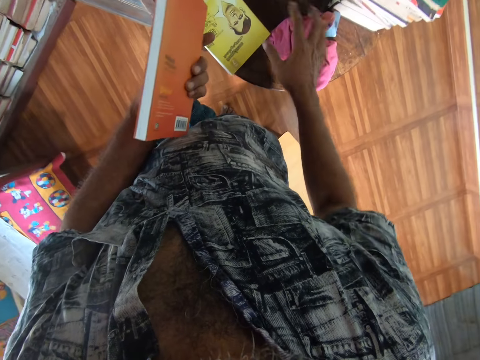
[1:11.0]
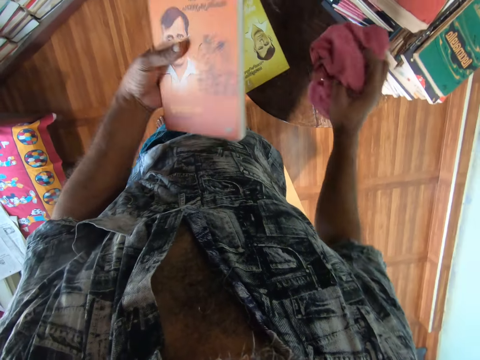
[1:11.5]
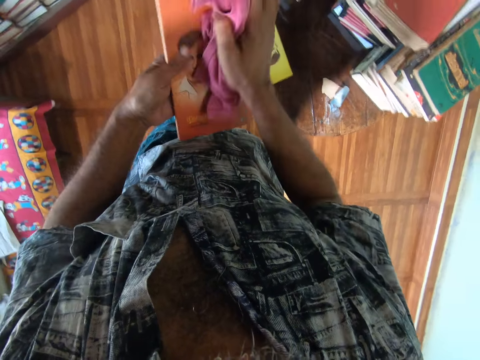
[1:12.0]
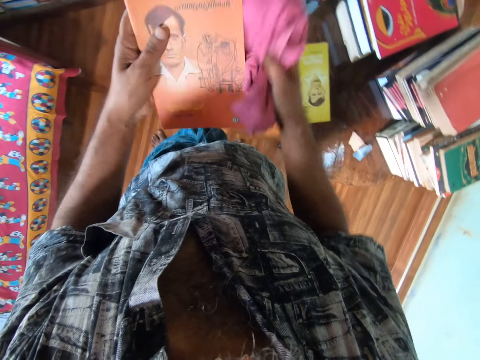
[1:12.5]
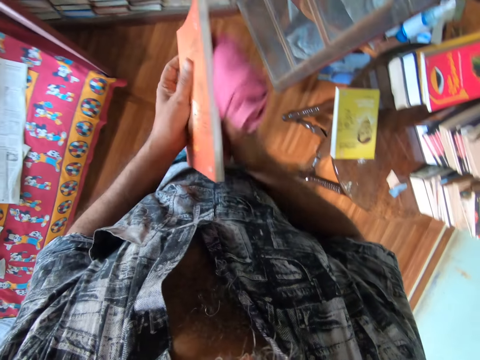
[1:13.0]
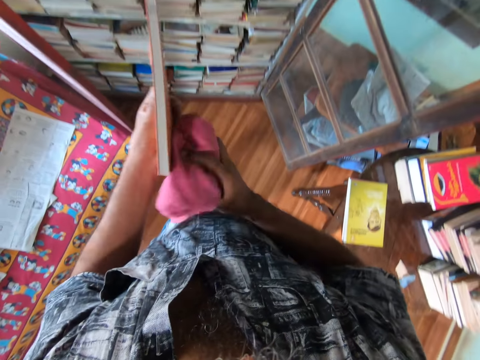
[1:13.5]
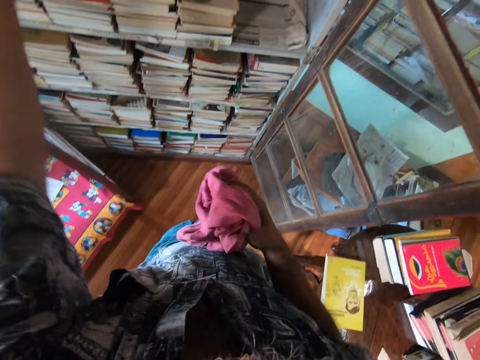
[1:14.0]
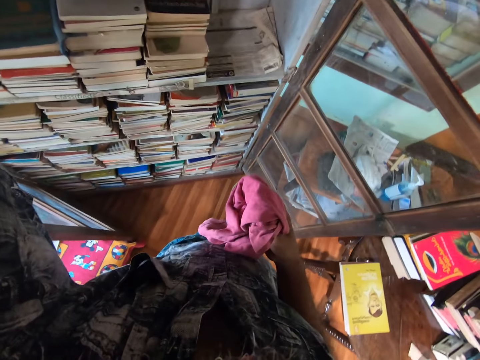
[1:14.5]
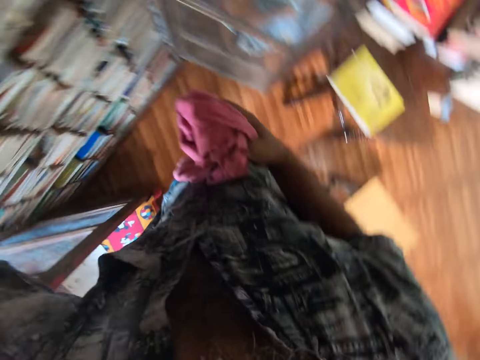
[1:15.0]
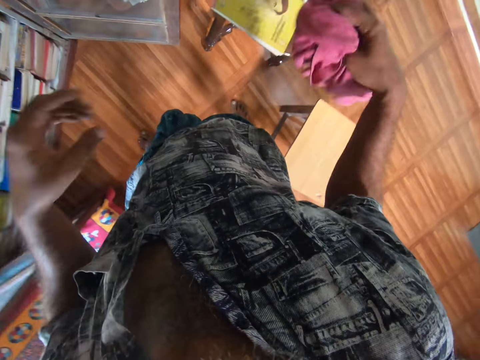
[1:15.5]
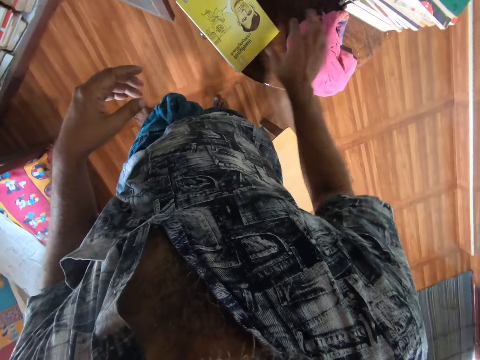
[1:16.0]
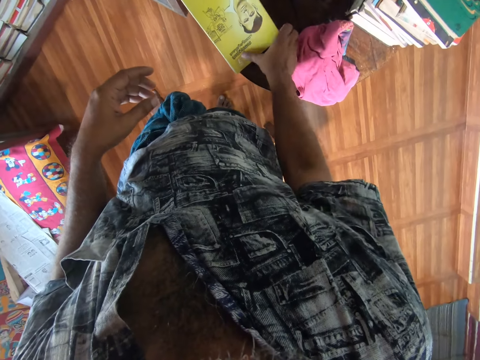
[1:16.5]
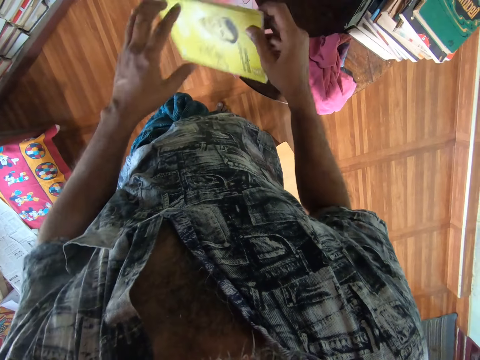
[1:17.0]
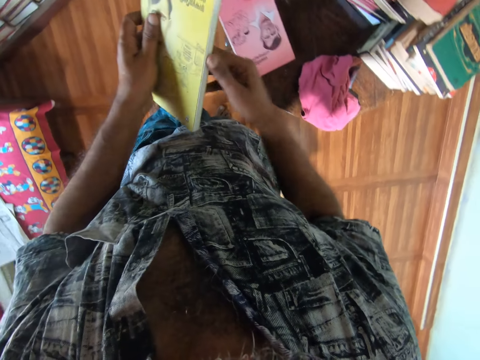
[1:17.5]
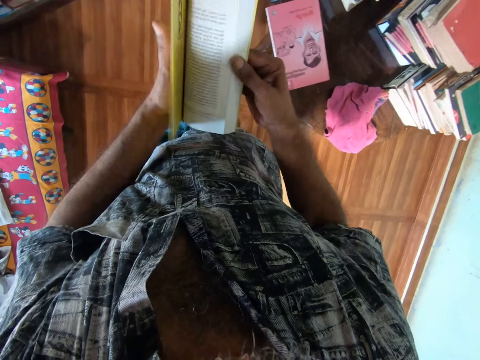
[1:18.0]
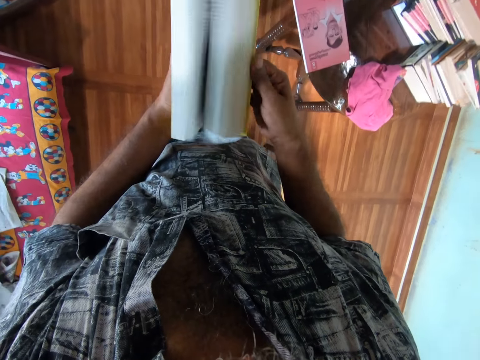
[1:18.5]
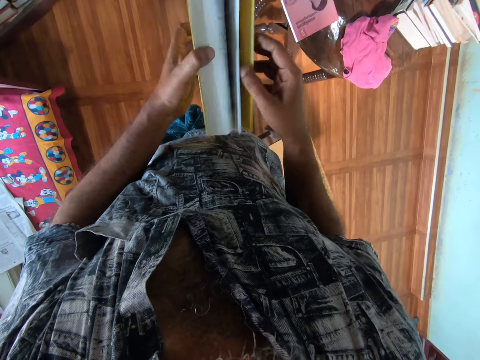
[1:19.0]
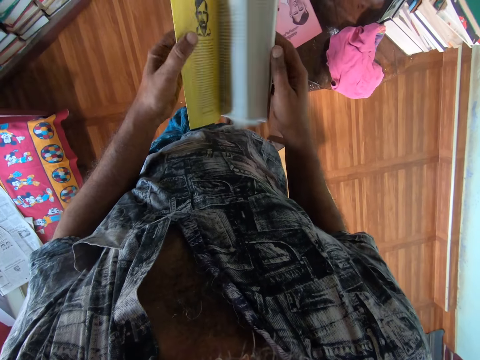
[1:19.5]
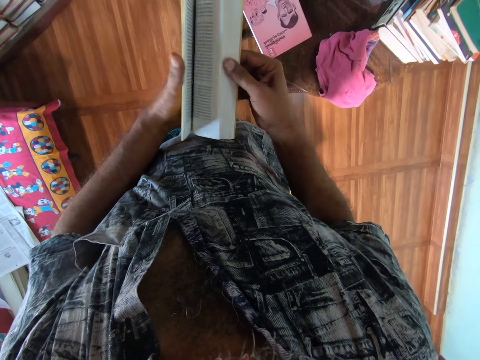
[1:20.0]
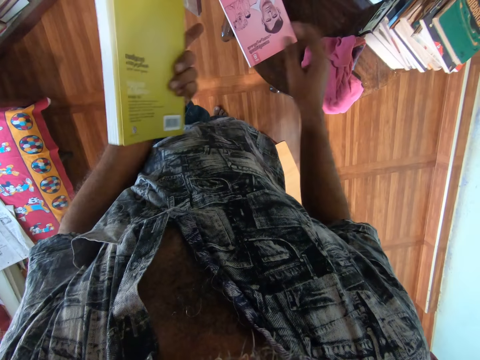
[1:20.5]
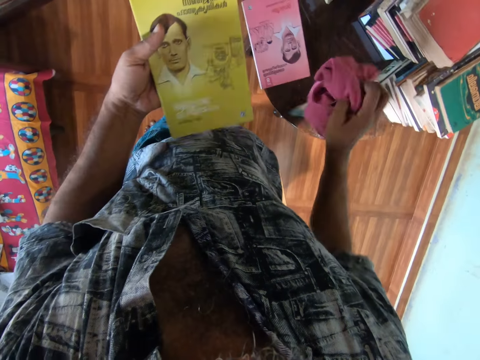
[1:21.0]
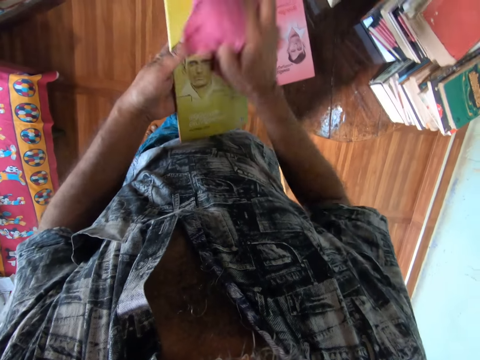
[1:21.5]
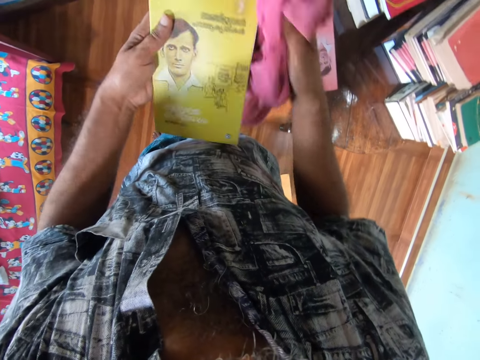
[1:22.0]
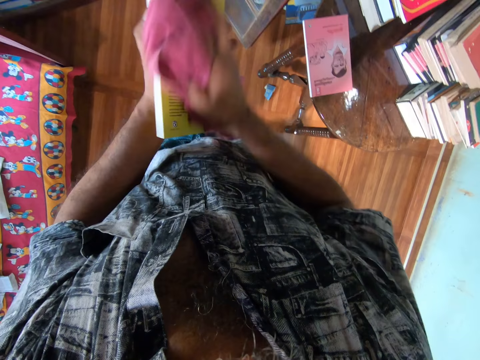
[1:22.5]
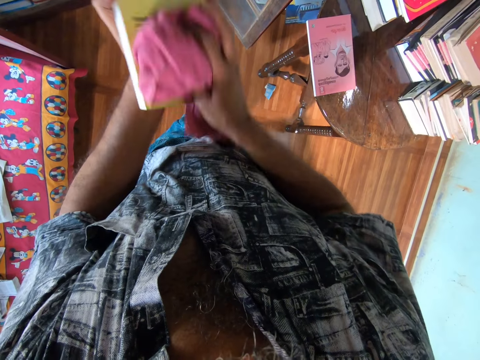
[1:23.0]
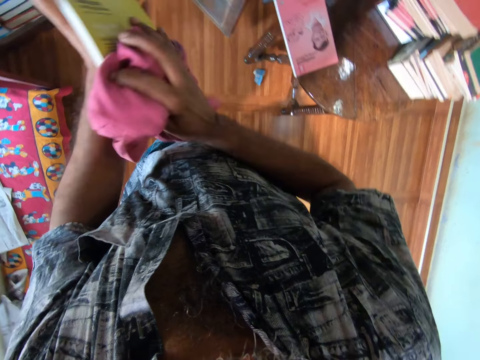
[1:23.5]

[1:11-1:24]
The camera wearer picks up the towel from the table. They wipe the book with the towel. They place the book on the cupboard shelf. They turn right. They drop the towel on the table. They pick up a book from the towel. They open the book. They flip the pages of the book. They pick up the towel from the table. They wipe the book with the towel.

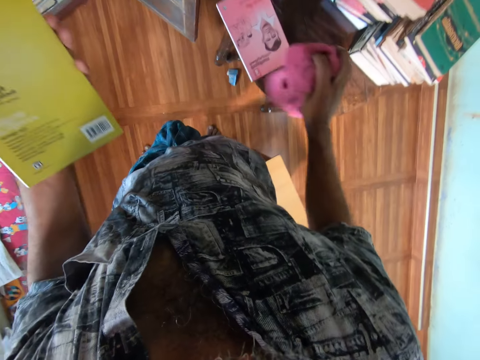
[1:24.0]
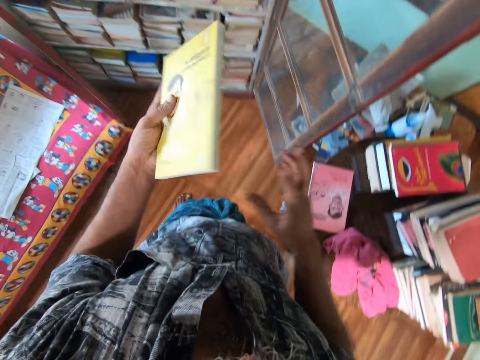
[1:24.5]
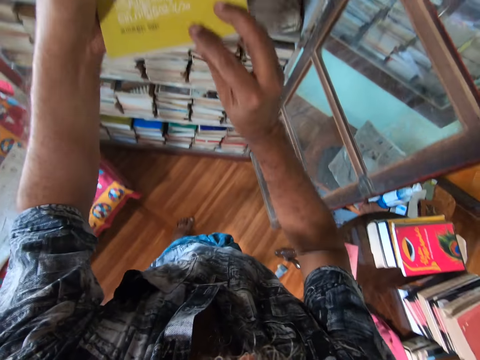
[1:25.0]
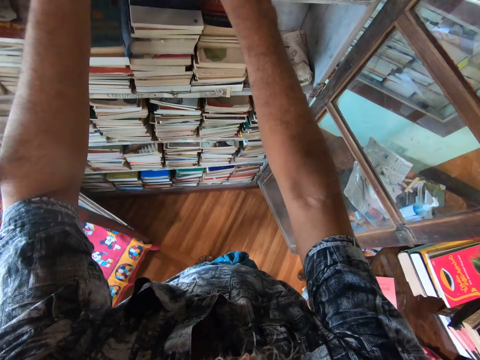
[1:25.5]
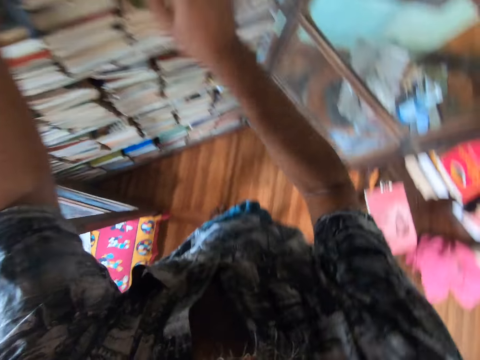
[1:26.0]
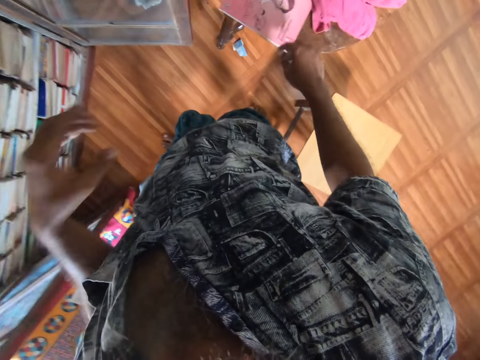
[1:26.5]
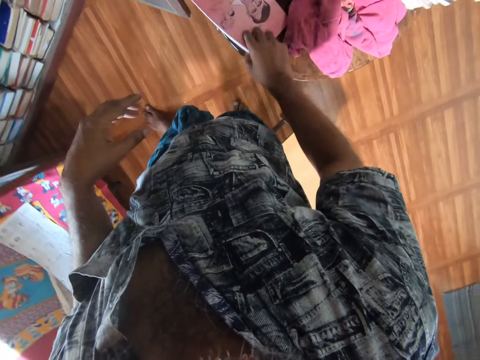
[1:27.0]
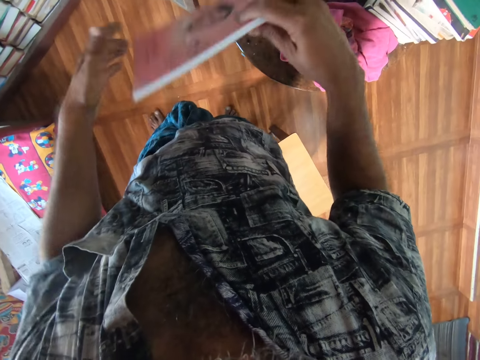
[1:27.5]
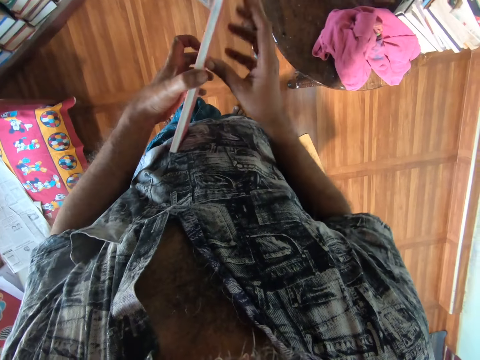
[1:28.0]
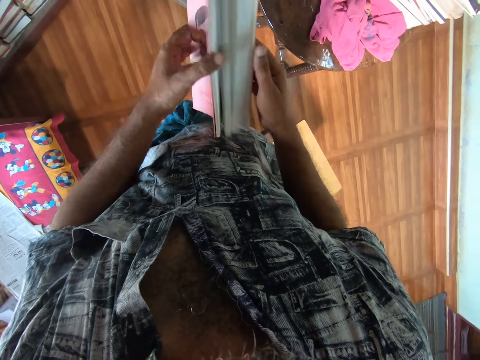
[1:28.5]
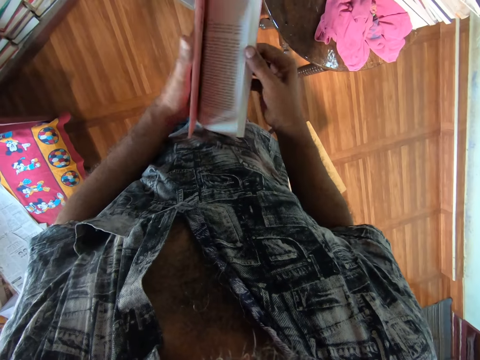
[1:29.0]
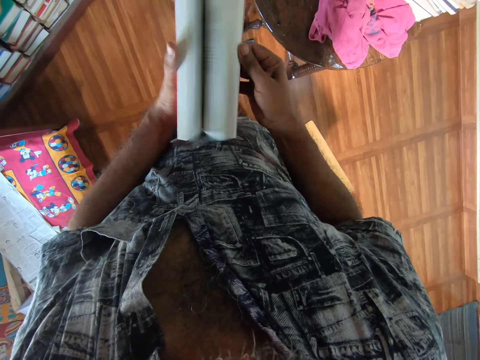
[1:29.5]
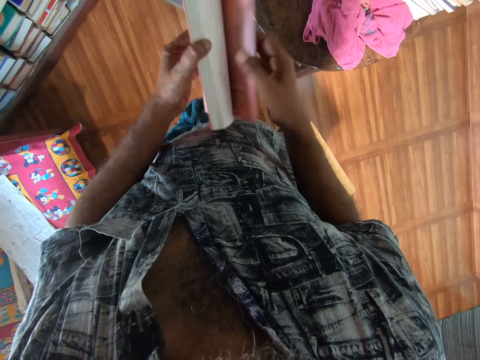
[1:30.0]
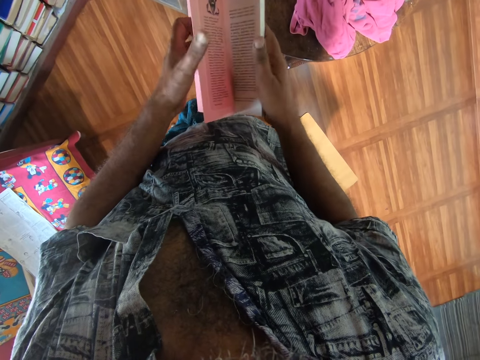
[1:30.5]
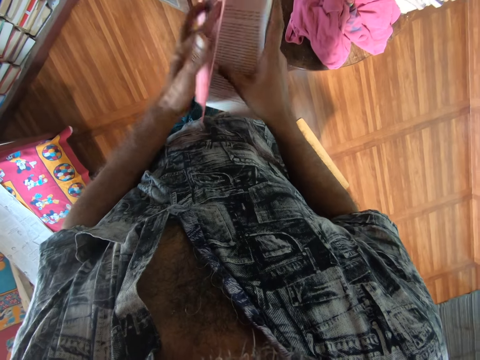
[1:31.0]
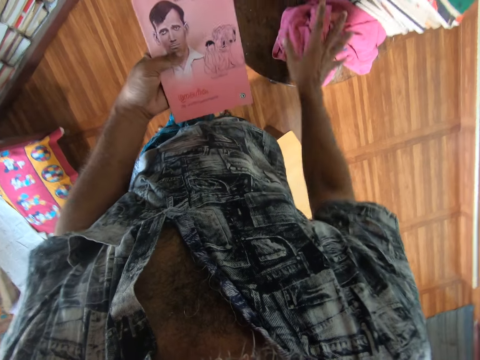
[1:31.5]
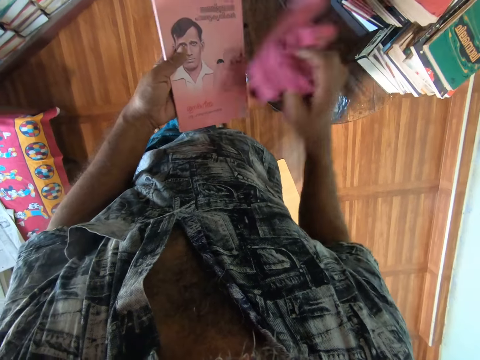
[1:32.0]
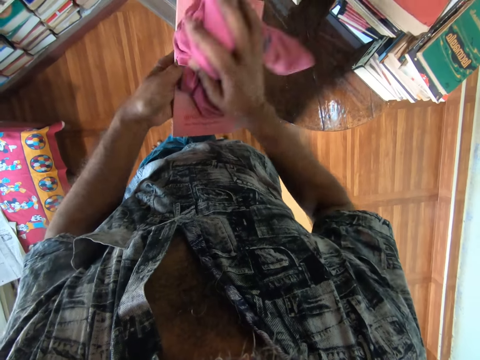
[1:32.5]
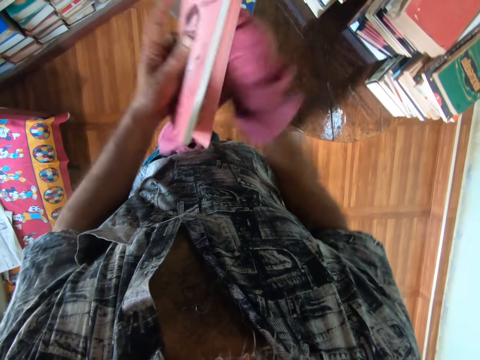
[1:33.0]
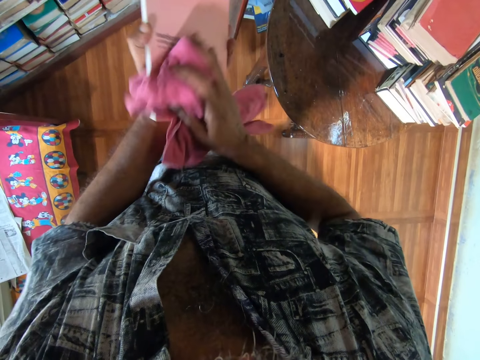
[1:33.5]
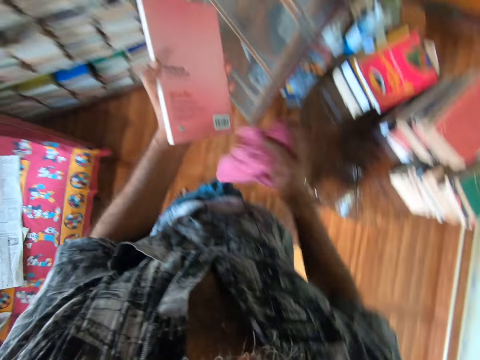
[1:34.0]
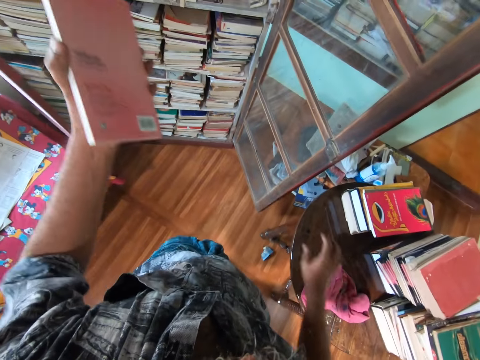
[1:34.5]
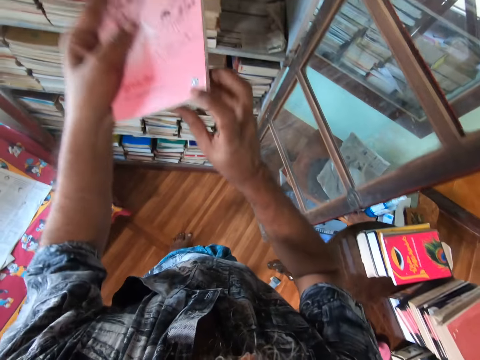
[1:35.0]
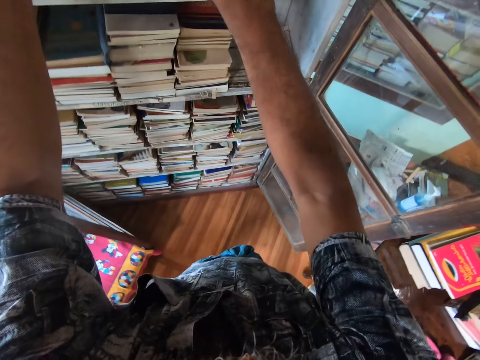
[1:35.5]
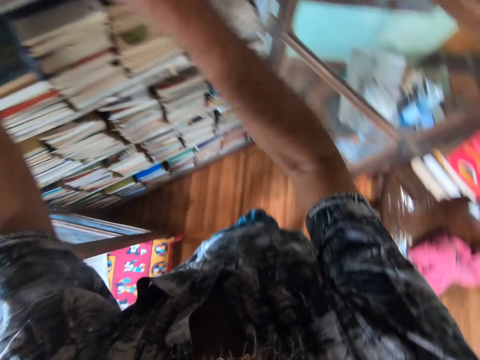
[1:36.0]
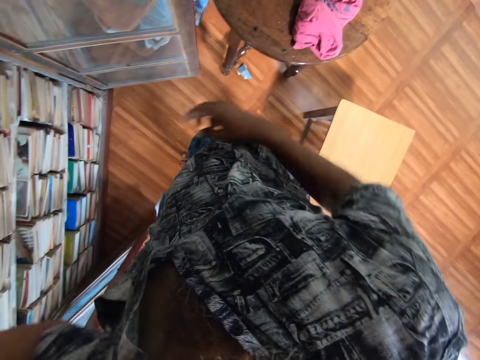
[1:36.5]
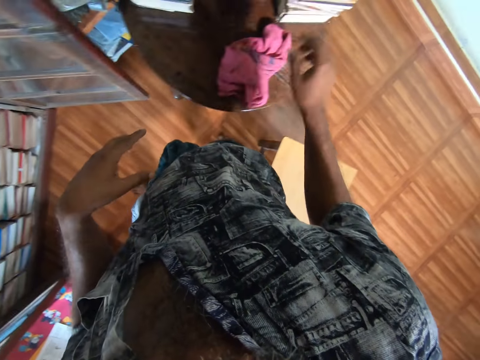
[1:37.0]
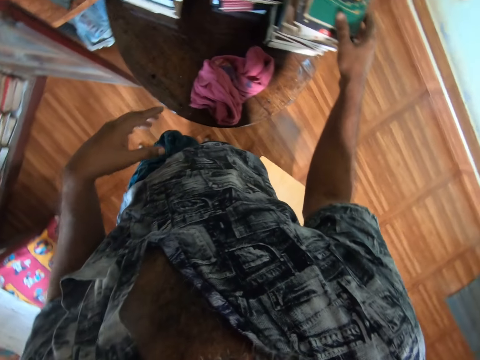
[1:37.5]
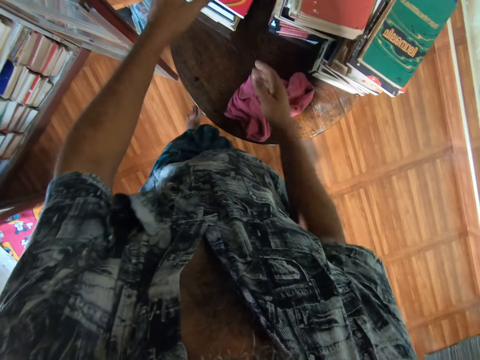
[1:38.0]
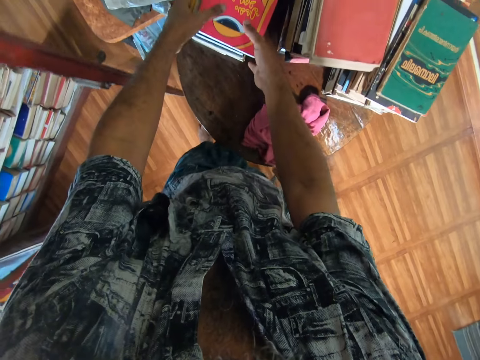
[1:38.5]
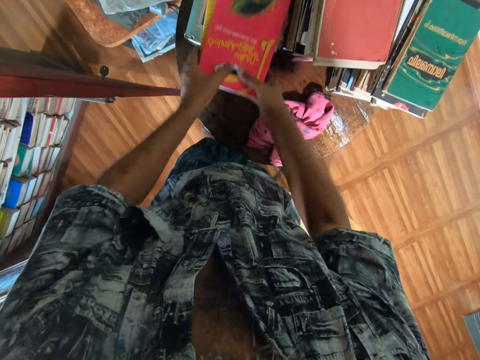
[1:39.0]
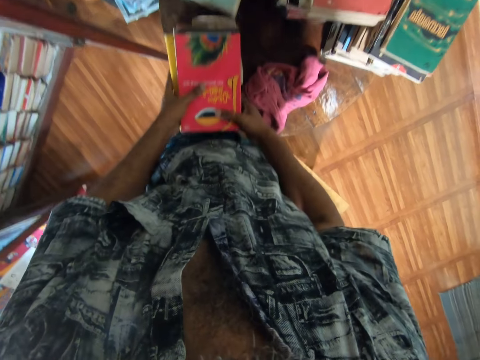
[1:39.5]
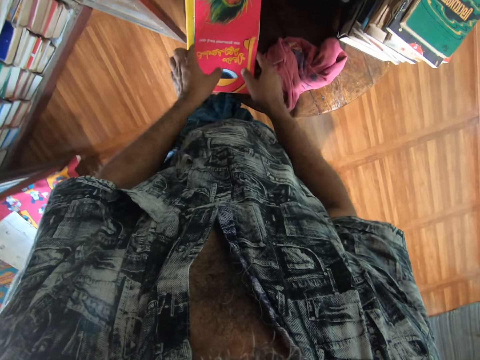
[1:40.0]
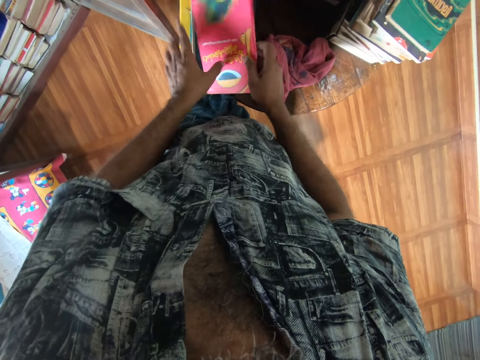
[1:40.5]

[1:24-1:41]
The camera wearer drops the towel on the table. They place the book on the cupboard shelf. They turn right. They pick up a book from the table. They open the book. They flip the pages of the book. They close the book. They pick up the towel from the table. They wipe the book with the towel. They place the towel on the table. They place the book on the cupboard shelf. They turn right. They touch the book. They pick up books from the book stack. They place the books on the table. They pick up a book from the table.
